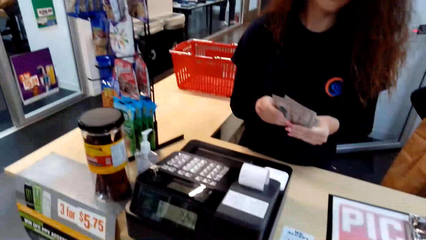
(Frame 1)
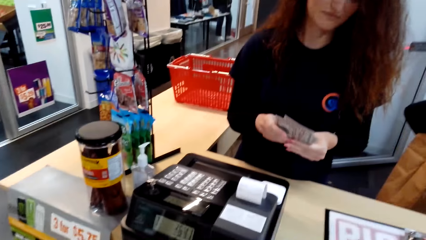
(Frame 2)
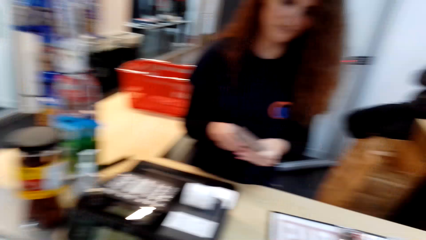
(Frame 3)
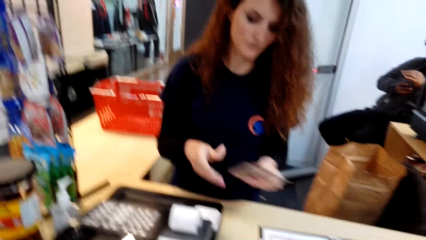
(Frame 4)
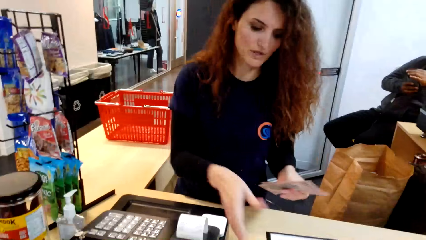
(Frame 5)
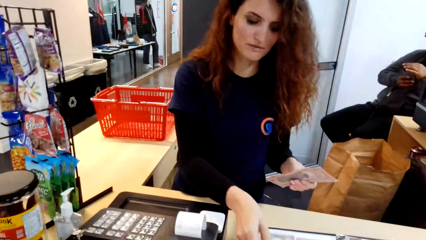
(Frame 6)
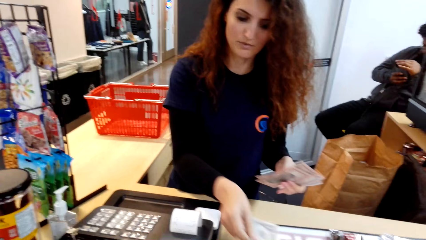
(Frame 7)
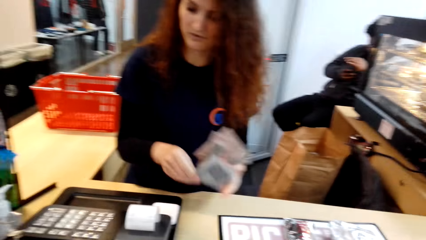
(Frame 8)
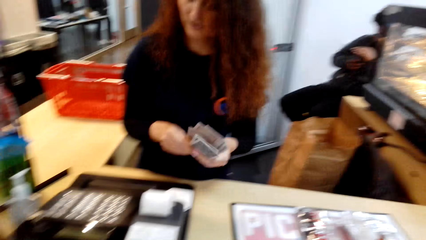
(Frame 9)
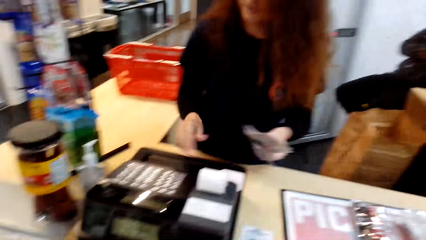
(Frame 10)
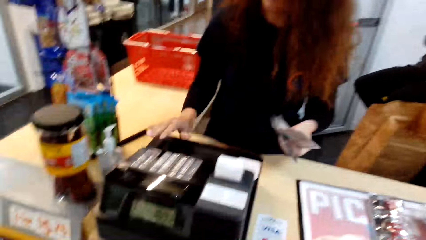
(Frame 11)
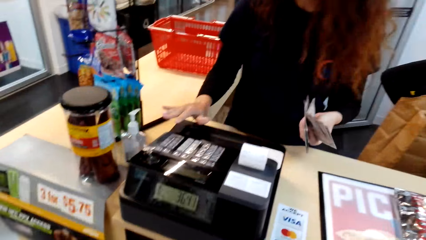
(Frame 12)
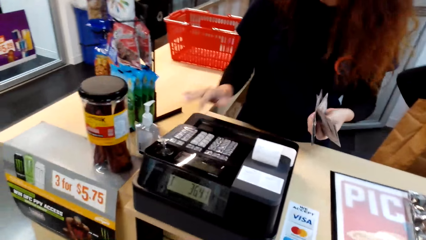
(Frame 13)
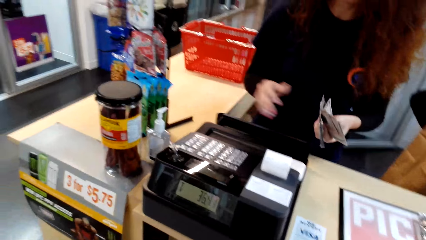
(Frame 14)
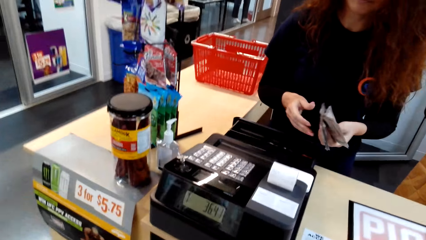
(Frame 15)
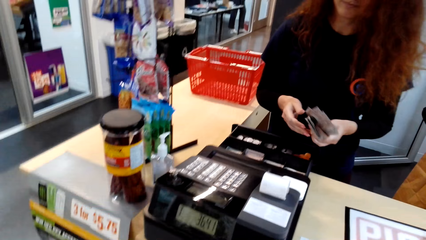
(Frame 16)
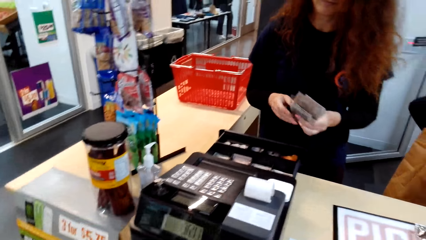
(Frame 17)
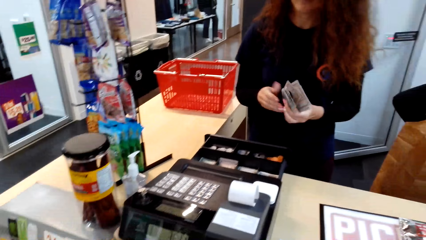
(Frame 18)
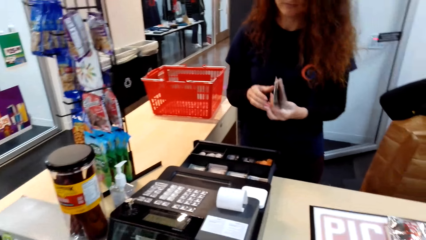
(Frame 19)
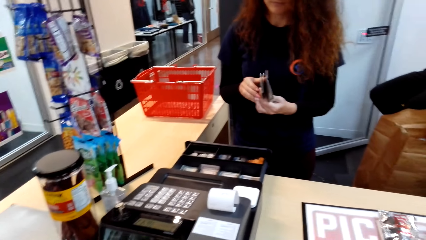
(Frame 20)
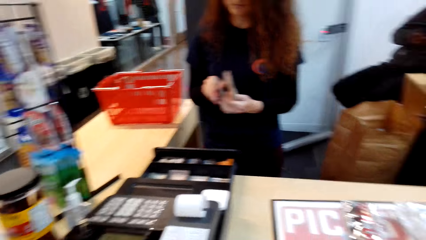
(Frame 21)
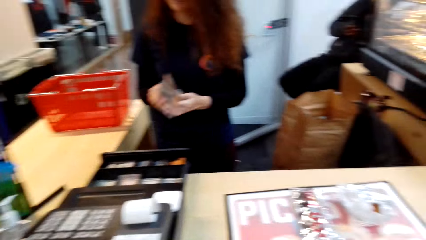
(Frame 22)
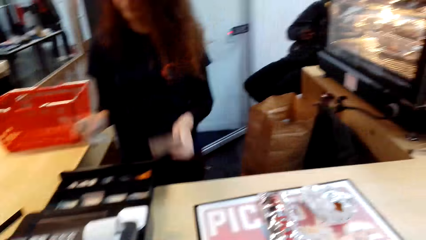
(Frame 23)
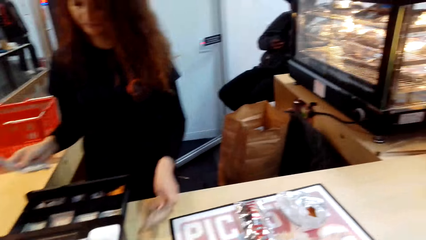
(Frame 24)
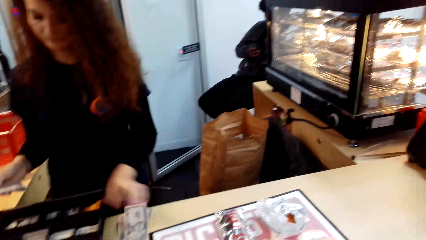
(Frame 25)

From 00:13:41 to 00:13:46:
A man holds a note. A person opens a cashbox. A lady puts money on the table.

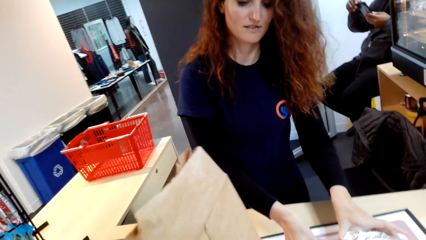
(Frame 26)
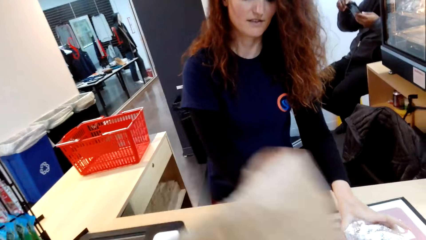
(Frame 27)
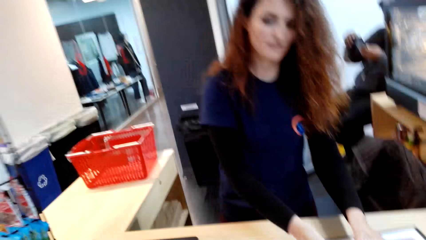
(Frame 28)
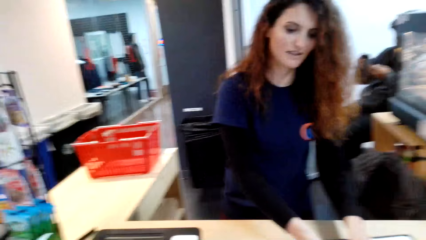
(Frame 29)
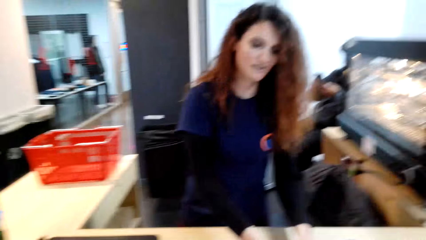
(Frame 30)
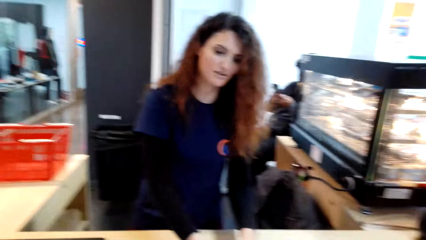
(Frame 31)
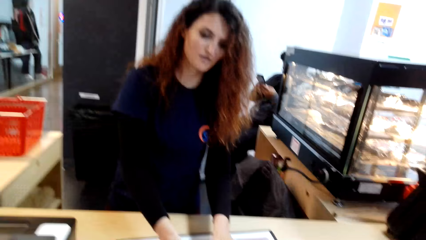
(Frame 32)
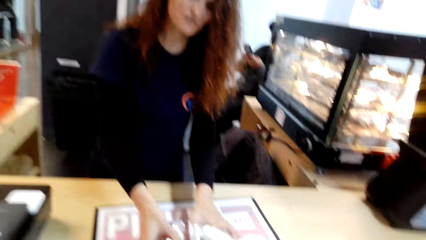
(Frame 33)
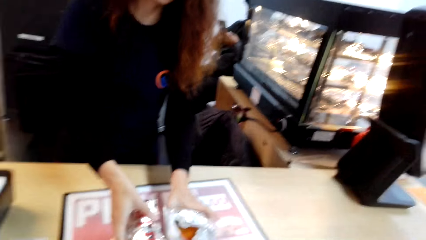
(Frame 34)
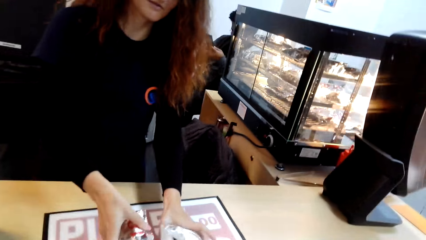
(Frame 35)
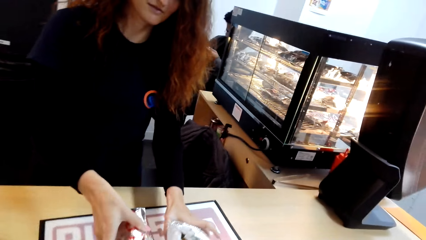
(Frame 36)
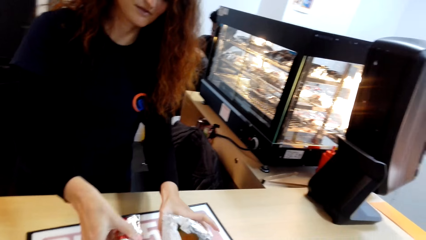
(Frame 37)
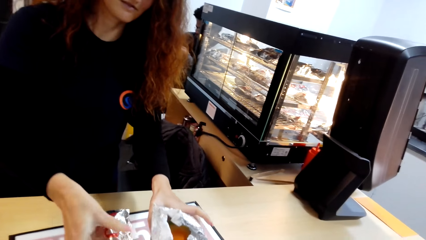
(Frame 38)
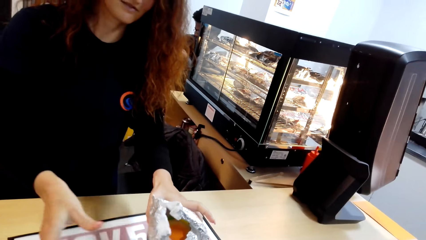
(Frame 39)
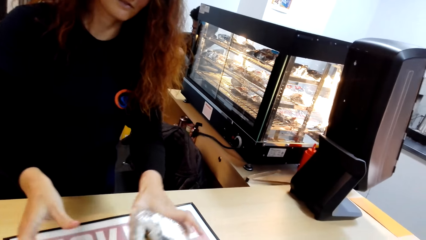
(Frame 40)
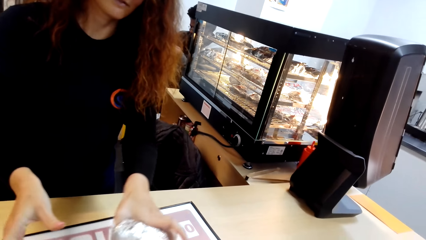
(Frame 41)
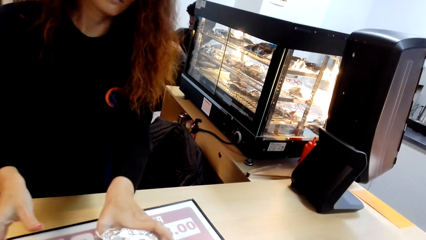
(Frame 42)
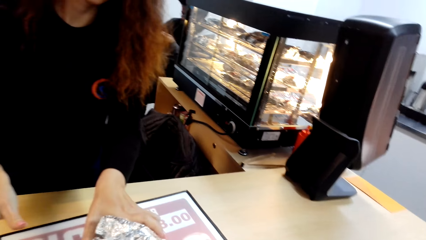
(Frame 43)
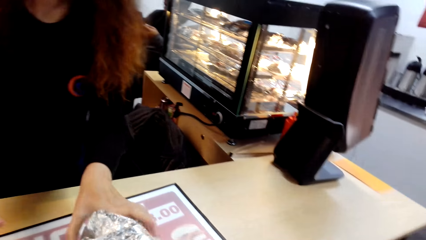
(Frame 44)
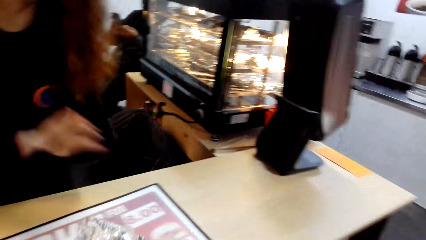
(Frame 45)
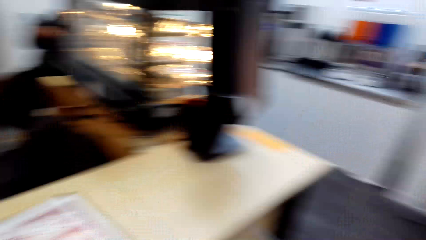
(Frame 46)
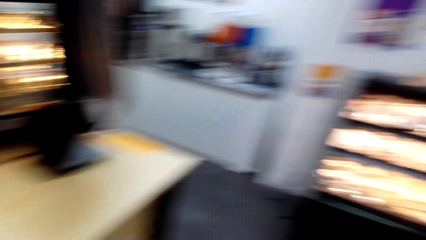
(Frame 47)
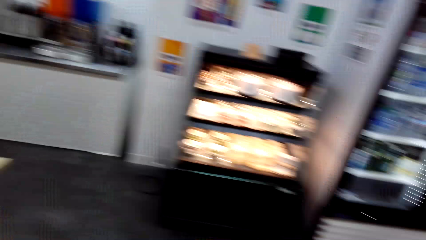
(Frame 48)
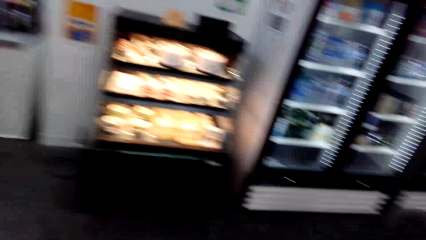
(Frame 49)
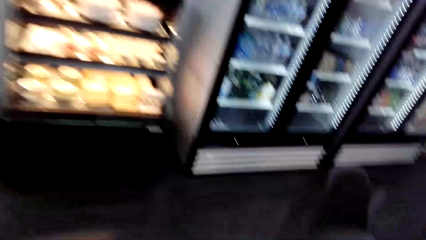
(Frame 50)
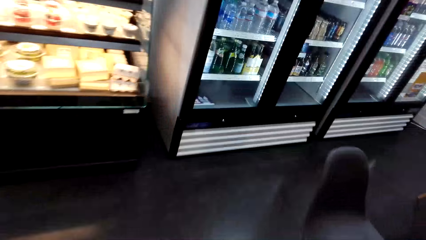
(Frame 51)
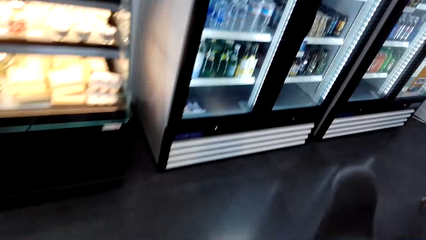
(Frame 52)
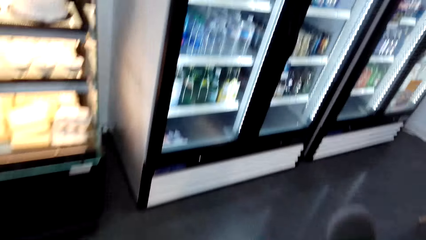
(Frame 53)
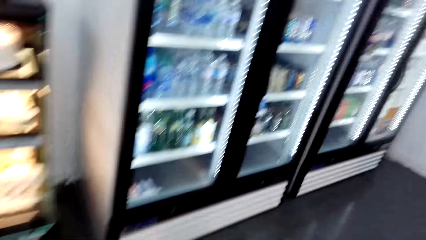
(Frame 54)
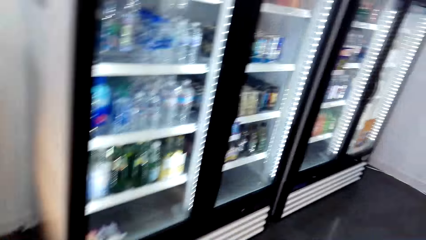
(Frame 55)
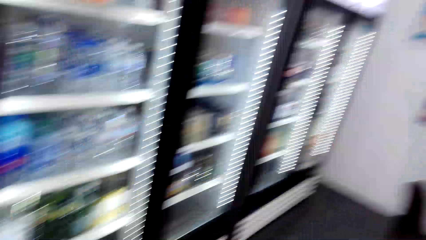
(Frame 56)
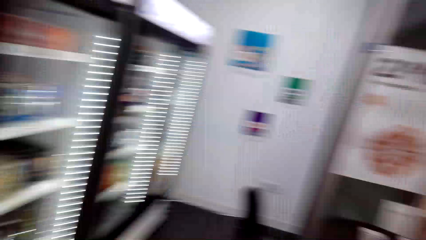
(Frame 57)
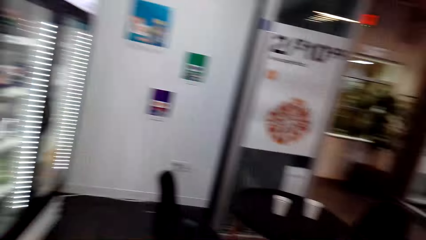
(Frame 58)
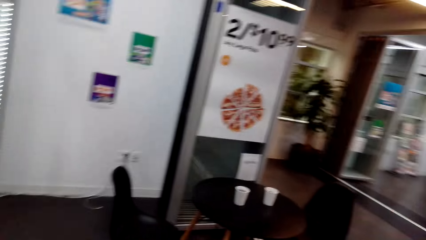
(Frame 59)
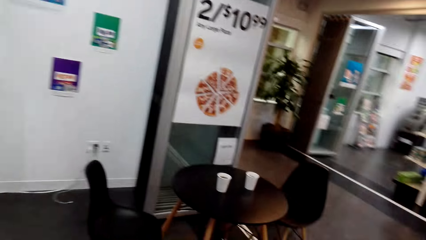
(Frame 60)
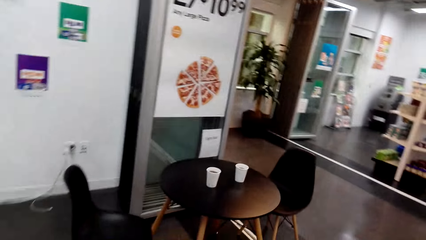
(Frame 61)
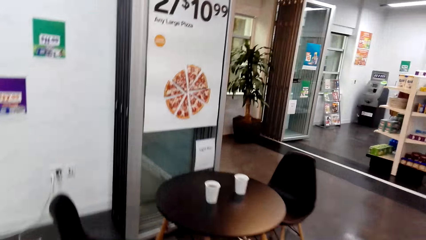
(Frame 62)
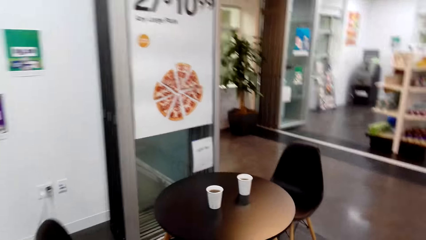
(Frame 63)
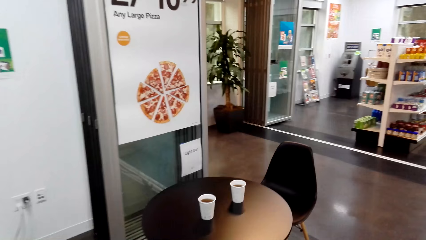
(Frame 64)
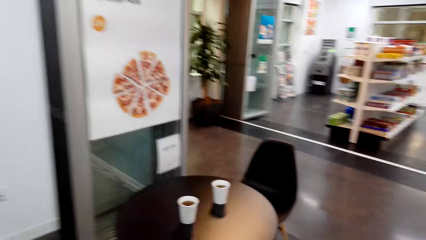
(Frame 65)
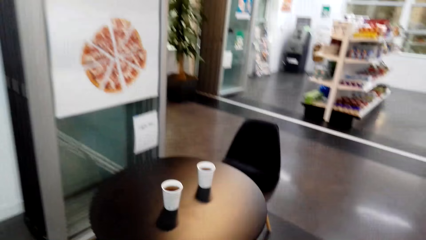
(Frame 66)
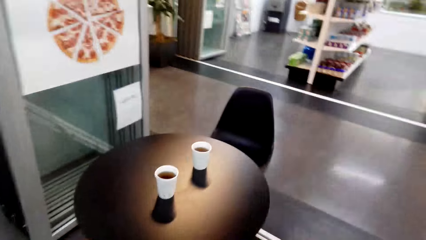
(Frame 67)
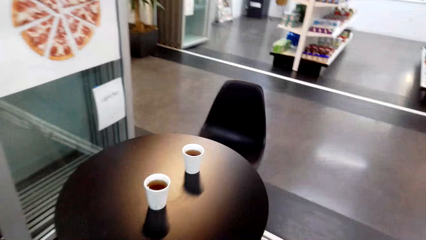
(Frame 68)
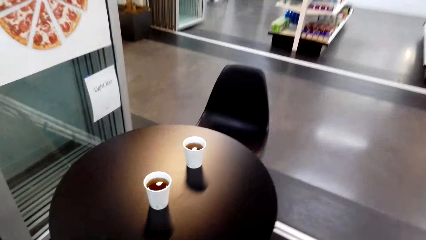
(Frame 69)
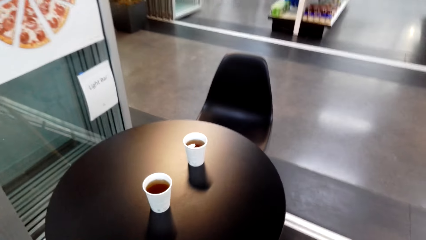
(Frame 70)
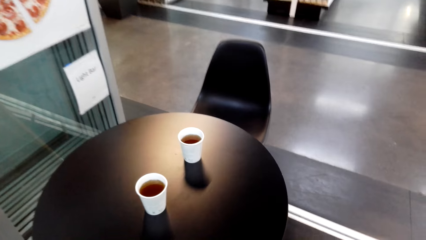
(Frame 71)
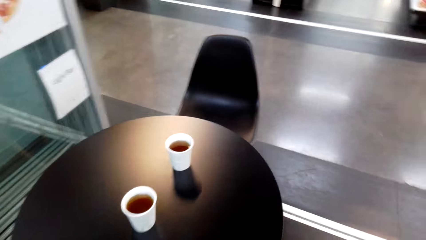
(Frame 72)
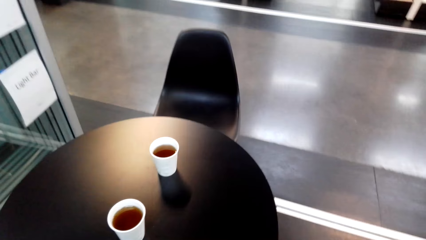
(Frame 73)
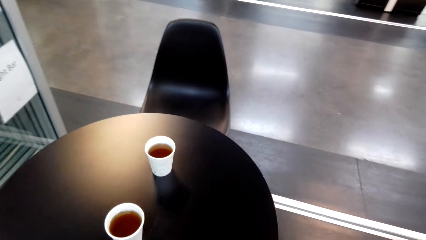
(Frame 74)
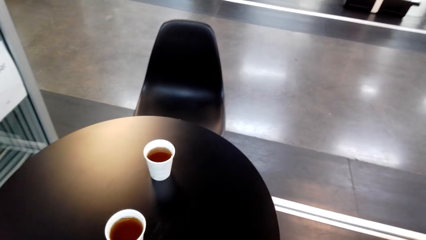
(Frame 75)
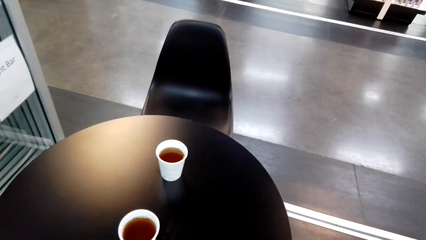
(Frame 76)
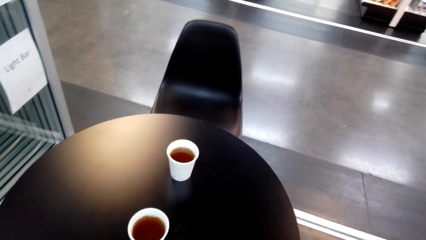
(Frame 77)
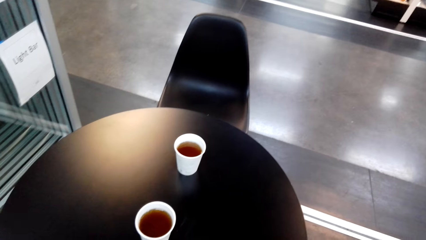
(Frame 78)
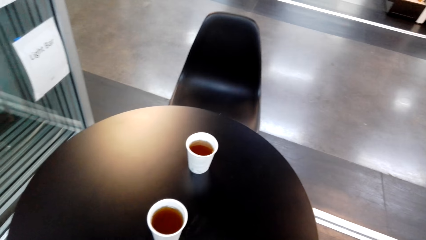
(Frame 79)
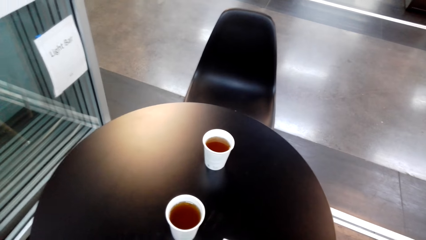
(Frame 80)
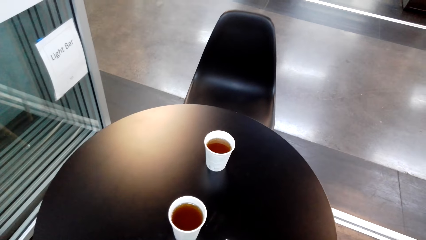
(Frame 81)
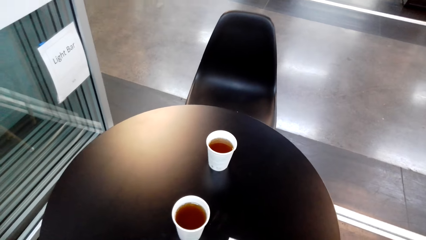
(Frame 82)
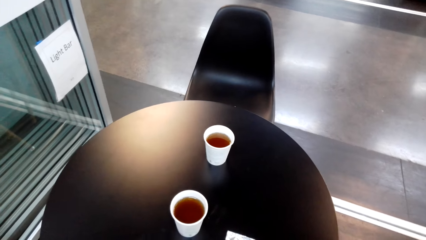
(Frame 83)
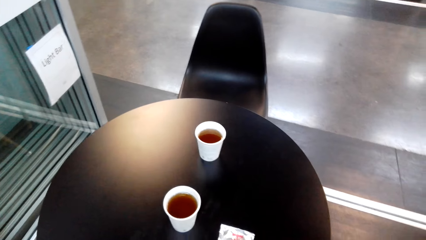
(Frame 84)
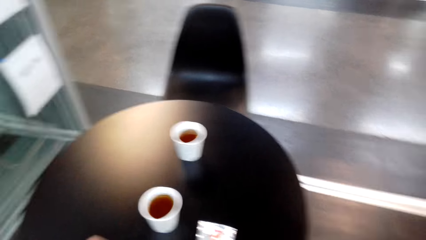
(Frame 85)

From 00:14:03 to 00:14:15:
A lady gives the camera wearer packages. The lady puts a bag on the table and picks items on the counter. The camera wearer walks in the mall. They sit down.
